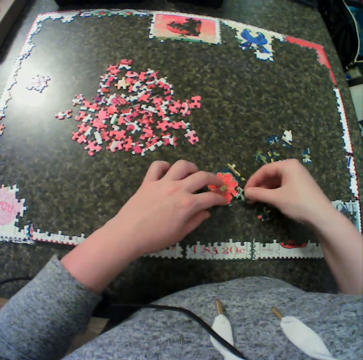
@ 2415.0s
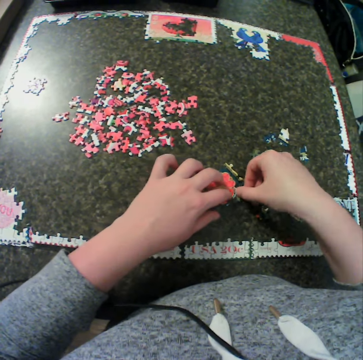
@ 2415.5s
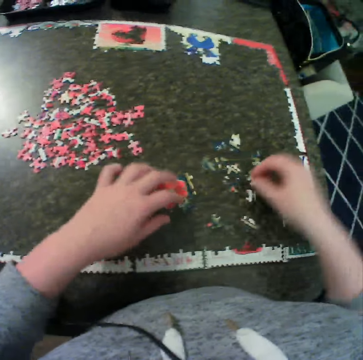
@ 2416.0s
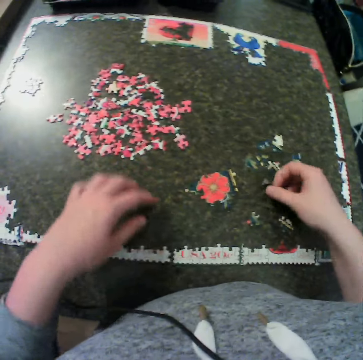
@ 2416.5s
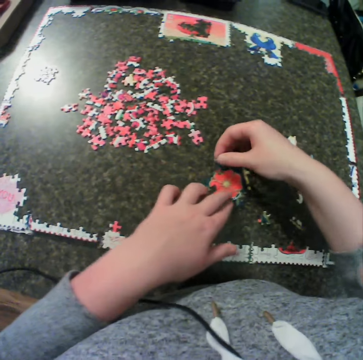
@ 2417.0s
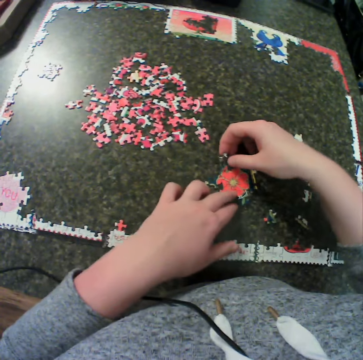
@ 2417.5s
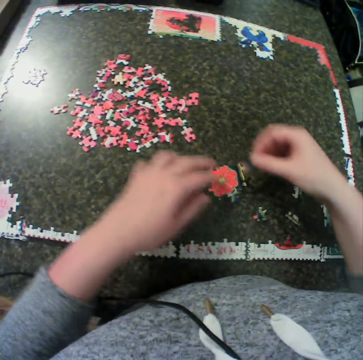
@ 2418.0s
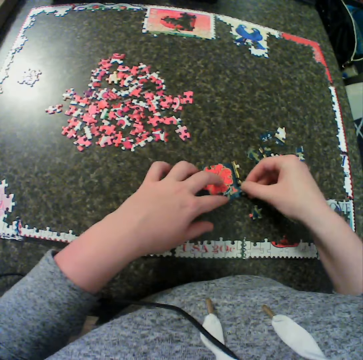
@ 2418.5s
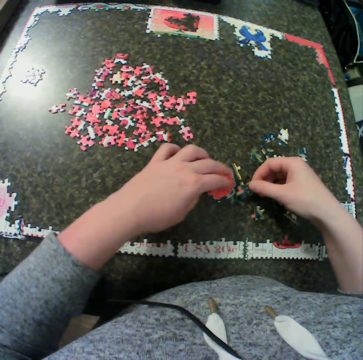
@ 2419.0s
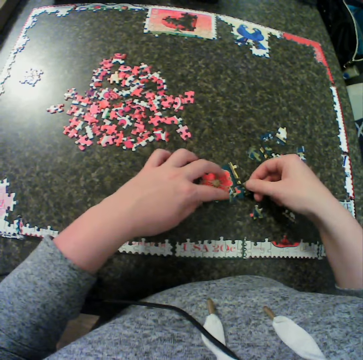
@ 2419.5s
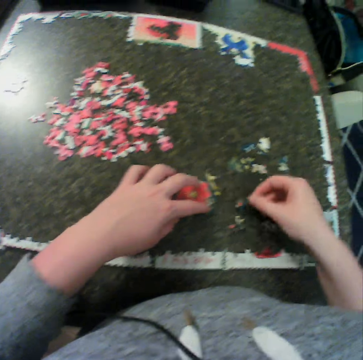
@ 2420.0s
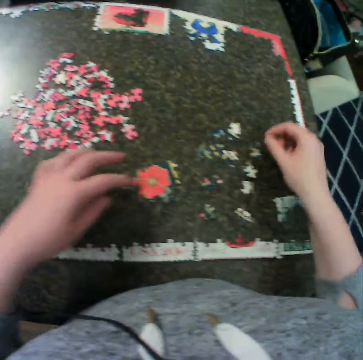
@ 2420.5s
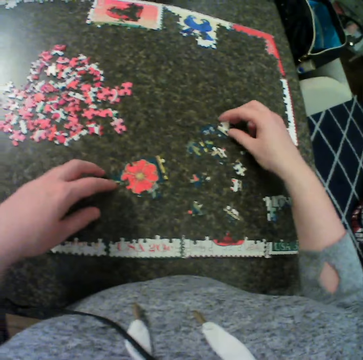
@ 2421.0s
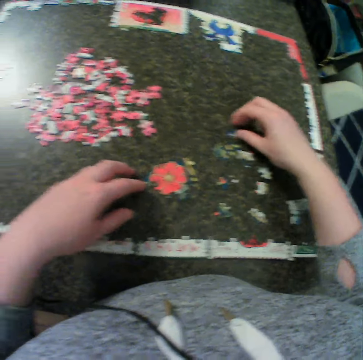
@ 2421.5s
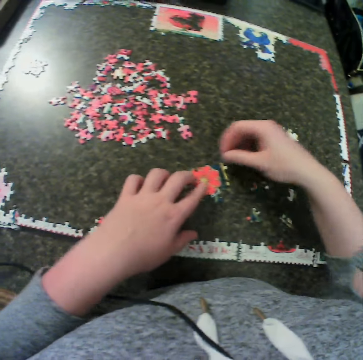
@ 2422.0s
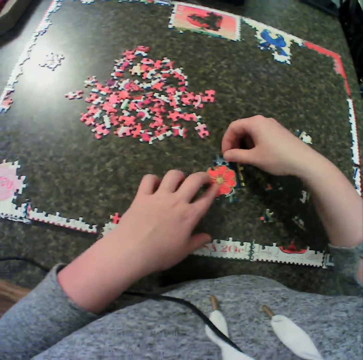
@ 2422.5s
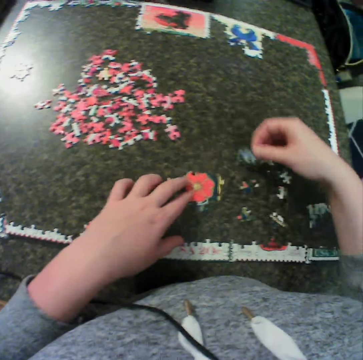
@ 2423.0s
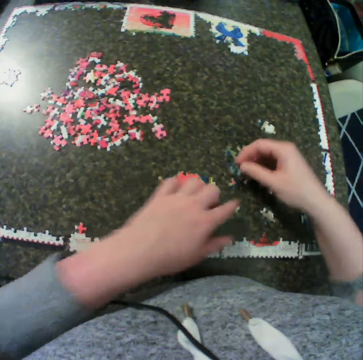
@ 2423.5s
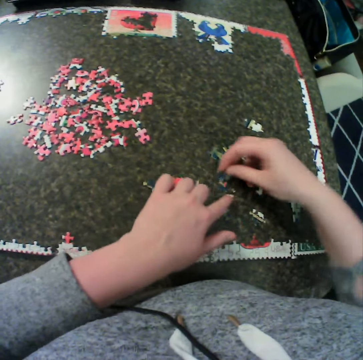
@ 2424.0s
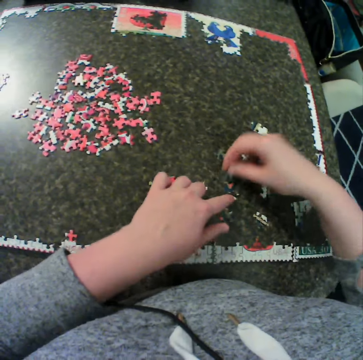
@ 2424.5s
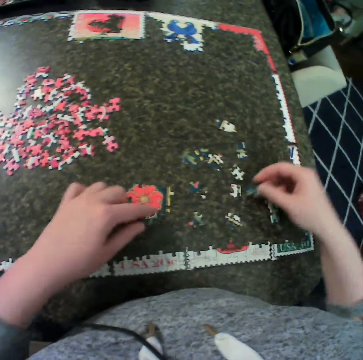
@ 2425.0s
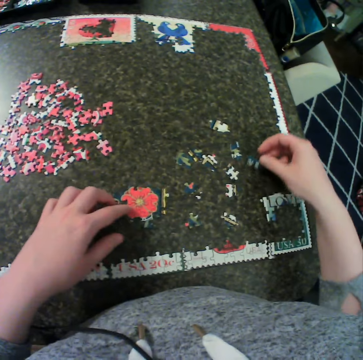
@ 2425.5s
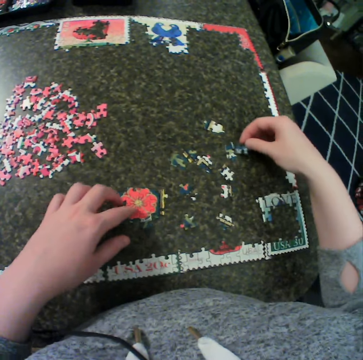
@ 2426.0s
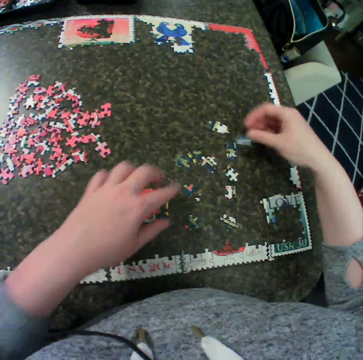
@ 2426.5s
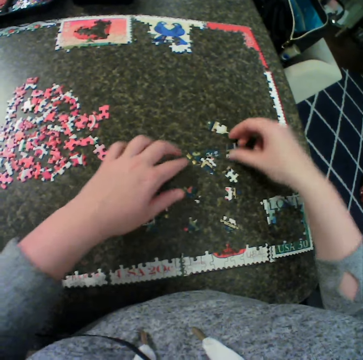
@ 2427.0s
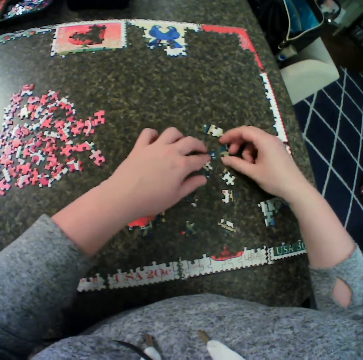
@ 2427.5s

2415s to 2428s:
The camera wearer fits a puzzle piece. They move the right hand. They remove the hand from the jigsaw puzzle. They pick up a puzzle piece. They hold the jigsaw puzzle. They fit the puzzle piece. They move the puzzle piece around. They hold the jigsaw puzzle. They fit the puzzle piece. They hold the jigsaw puzzle. They fit the puzzle piece. They move the puzzle piece away. They remove the hand from the jigsaw puzzle. They drop the puzzle piece. They pick a piece from the table. They move the puzzle piece. They hold the jigsaw puzzle. They fix the piece with the puzzle together. They move the puzzle piece away. They move the jigsaw puzzle. They move the left hand. They hold a puzzle piece. They fit the puzzle pieces. They separate the puzzle pieces. They move the hand away from the puzzle piece. They touch the jigsaw puzzle. They move the puzzle piece away. They move the puzzle piece. They move the left hand. They move the puzzle pieces. They hold the puzzle pieces.

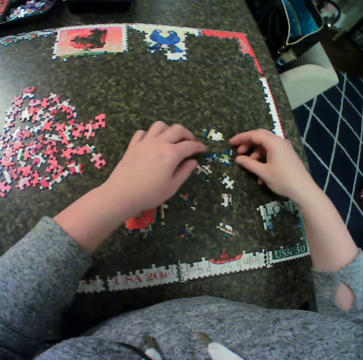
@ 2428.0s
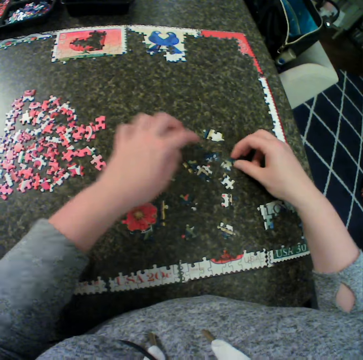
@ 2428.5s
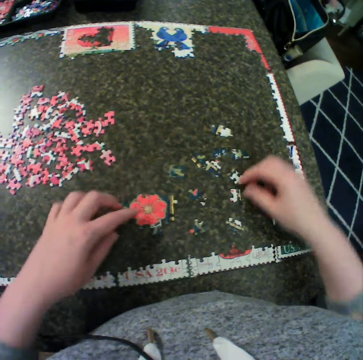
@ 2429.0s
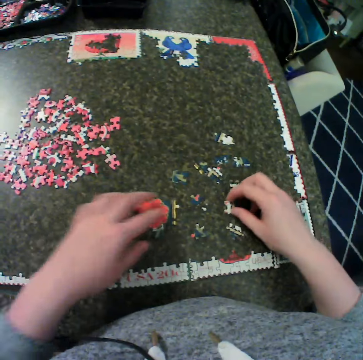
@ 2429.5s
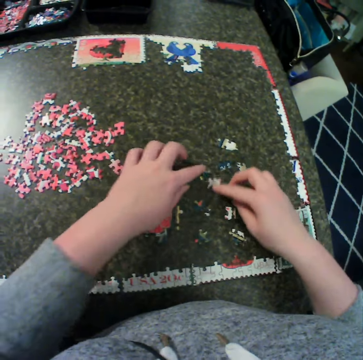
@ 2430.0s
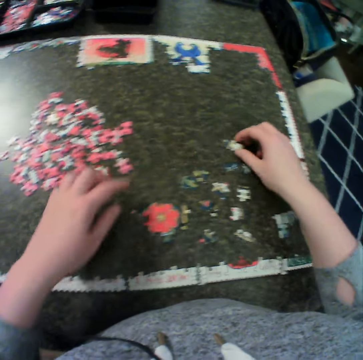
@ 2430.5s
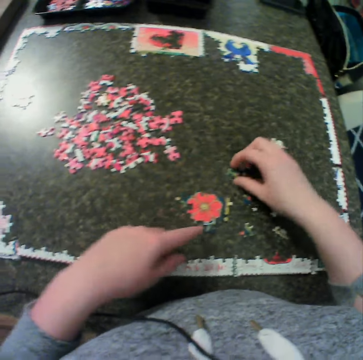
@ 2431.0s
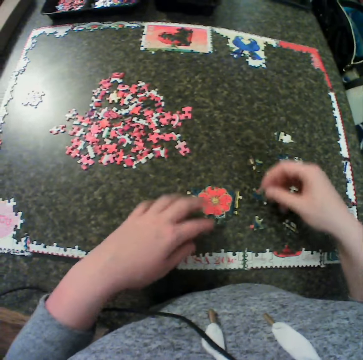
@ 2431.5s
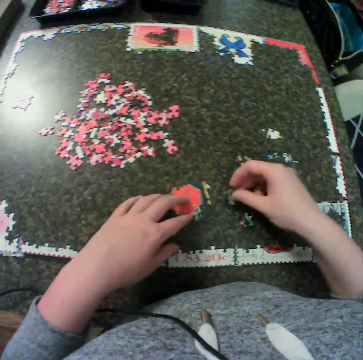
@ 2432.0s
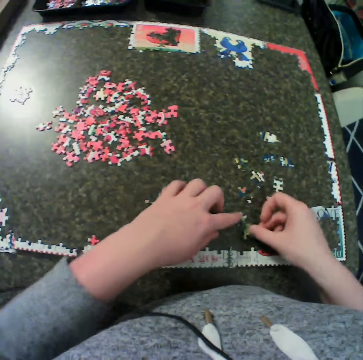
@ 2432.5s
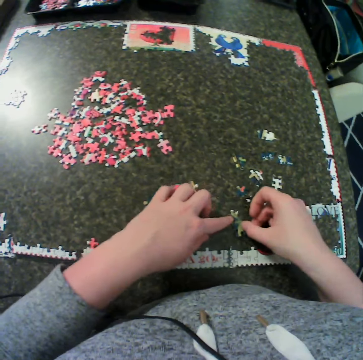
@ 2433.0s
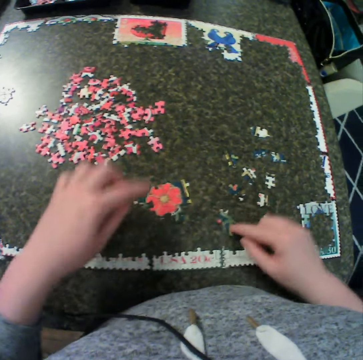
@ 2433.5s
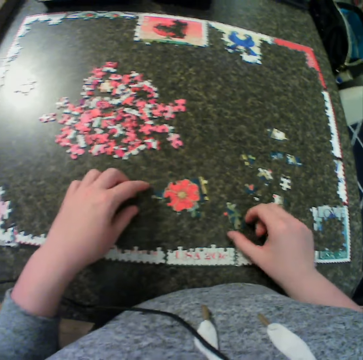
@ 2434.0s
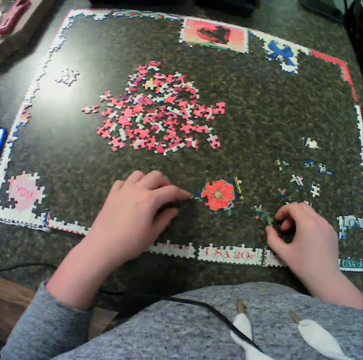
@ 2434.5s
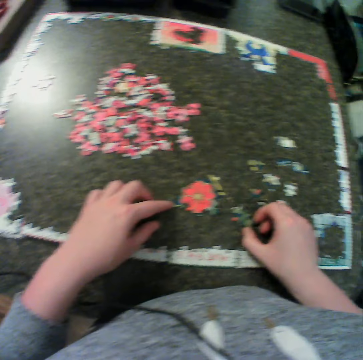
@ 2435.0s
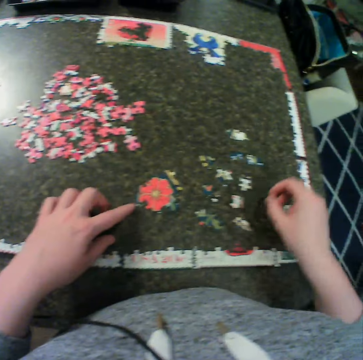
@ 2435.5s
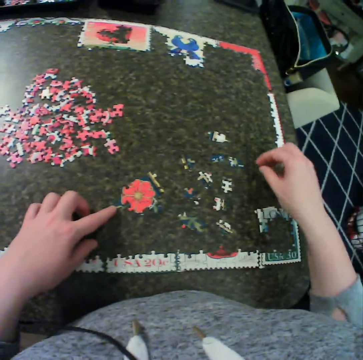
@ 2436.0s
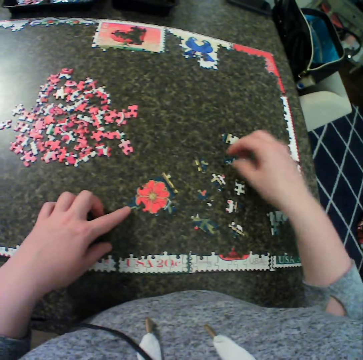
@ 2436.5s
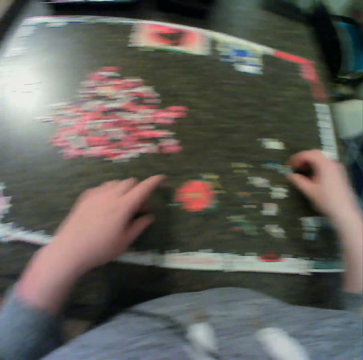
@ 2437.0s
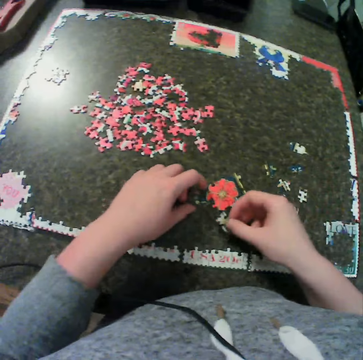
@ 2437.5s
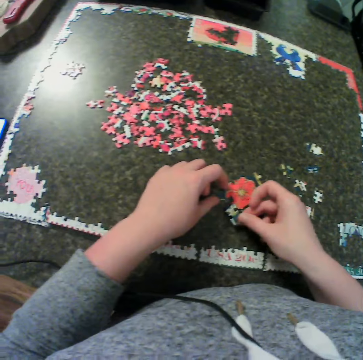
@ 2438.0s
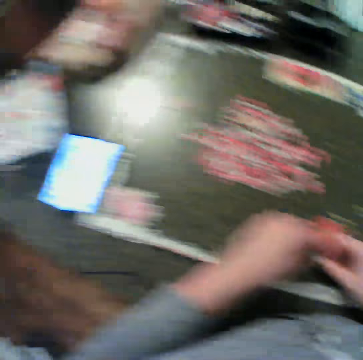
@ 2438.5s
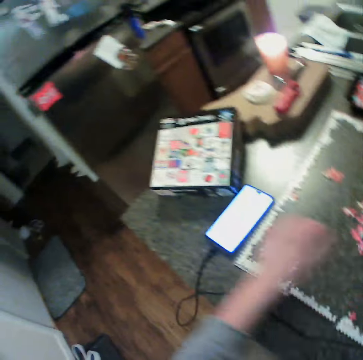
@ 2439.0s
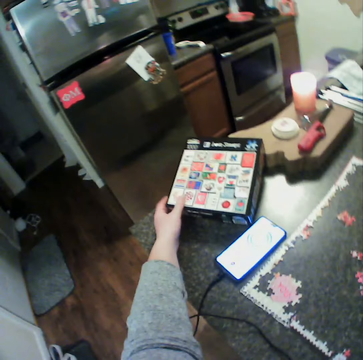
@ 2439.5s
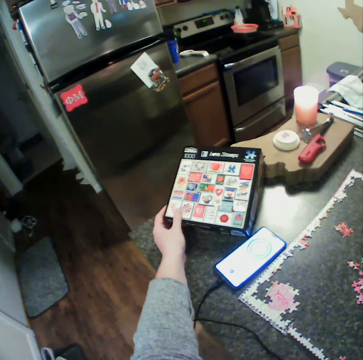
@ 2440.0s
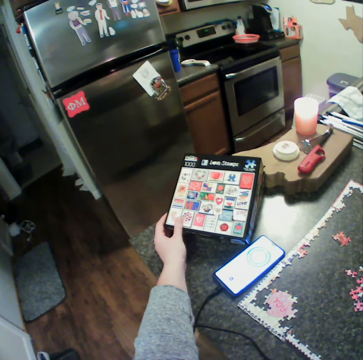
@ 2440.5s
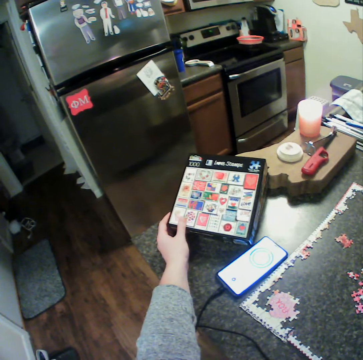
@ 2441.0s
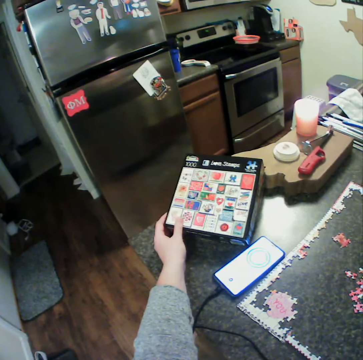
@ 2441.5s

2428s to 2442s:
The camera wearer drops a puzzle piece. They move the puzzle piece. They move a hand away from the puzzle pieces. They move a hand away from the puzzle pieces again. They move the puzzle piece, move the left hand, spread the puzzle pieces, move the left hand, touch the puzzle piece and pick the puzzle piece. They hold a jigsaw puzzle and move the jigsaw puzzle. They hold the puzzle piece and fit the puzzle pieces. They remove a hand from the puzzle pieces and move the puzzle pieces. They move the jigsaw puzzle, hold the puzzle piece and move the right hand. They pick a piece from the table. They remove a finger from the jigsaw puzzle. They move the left hand and hold the jigsaw puzzle. They fix the piece with the puzzle together. They hold the puzzle piece with the other hand. They hold the puzzle box. They touch a chart.

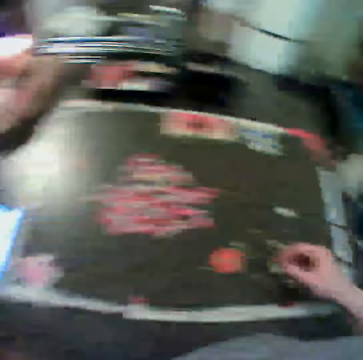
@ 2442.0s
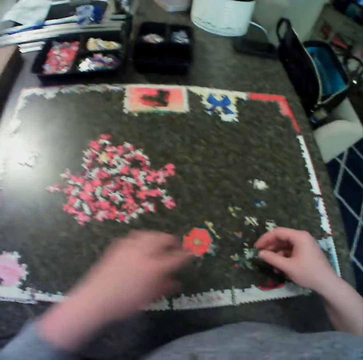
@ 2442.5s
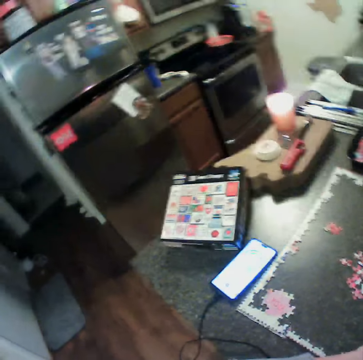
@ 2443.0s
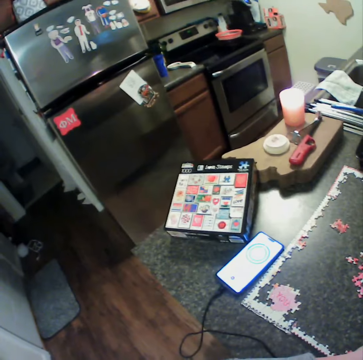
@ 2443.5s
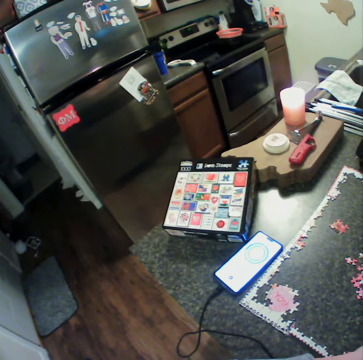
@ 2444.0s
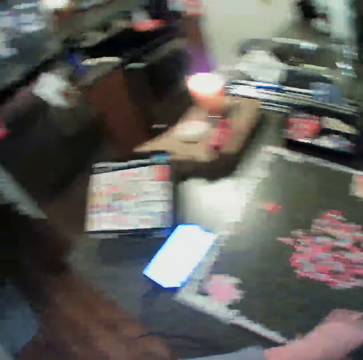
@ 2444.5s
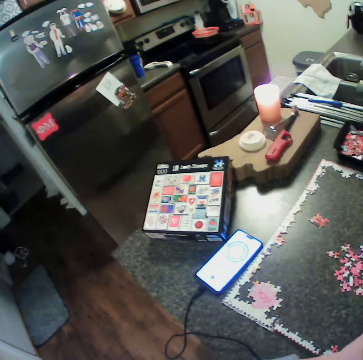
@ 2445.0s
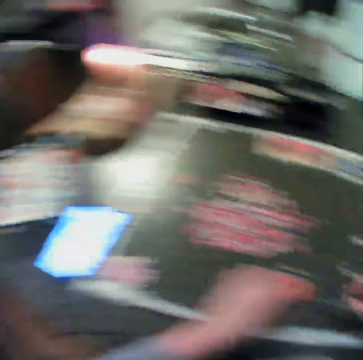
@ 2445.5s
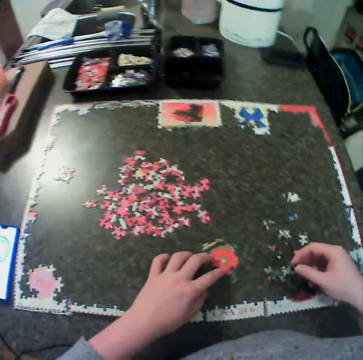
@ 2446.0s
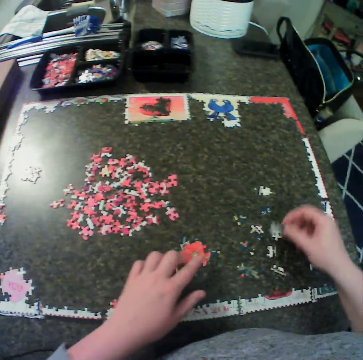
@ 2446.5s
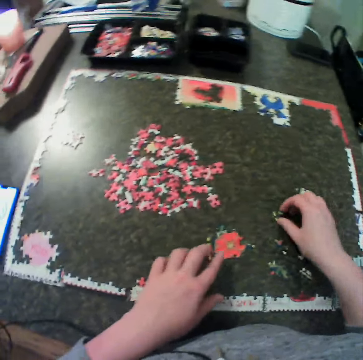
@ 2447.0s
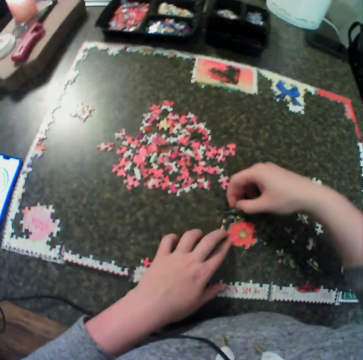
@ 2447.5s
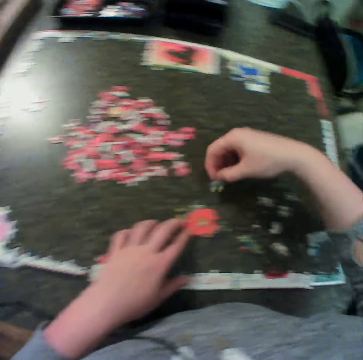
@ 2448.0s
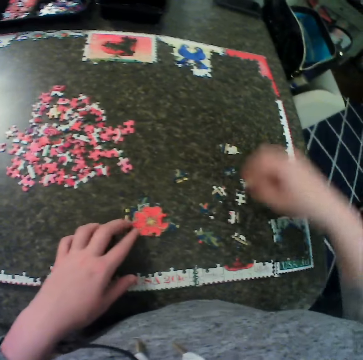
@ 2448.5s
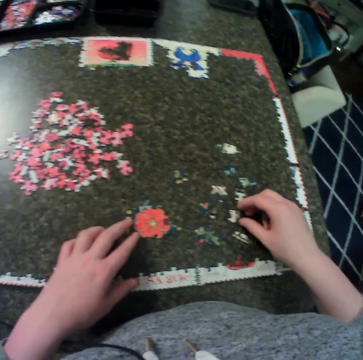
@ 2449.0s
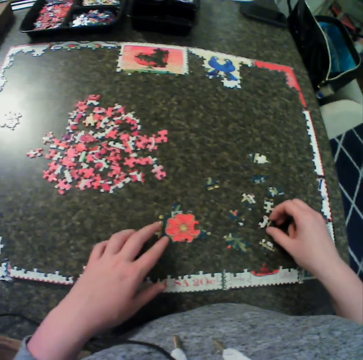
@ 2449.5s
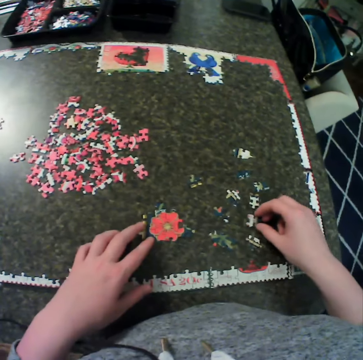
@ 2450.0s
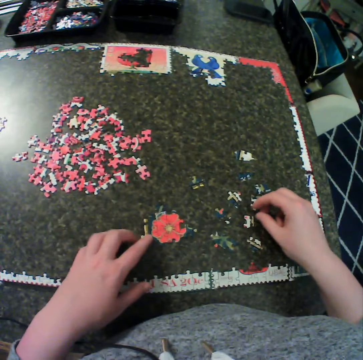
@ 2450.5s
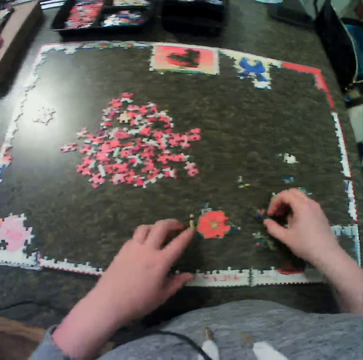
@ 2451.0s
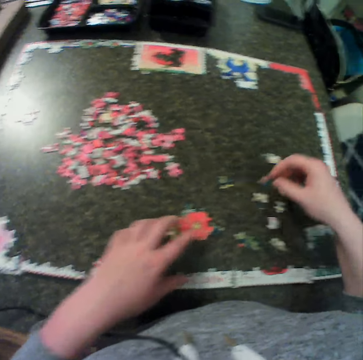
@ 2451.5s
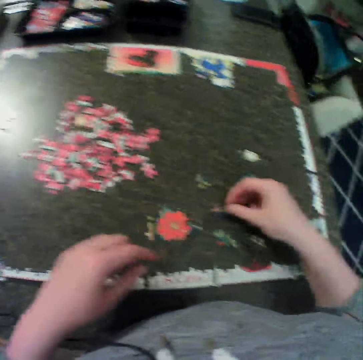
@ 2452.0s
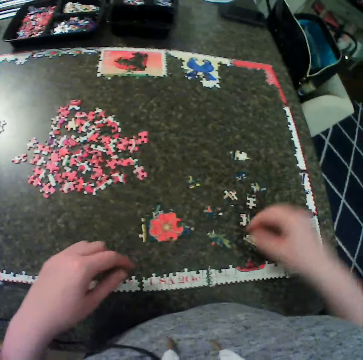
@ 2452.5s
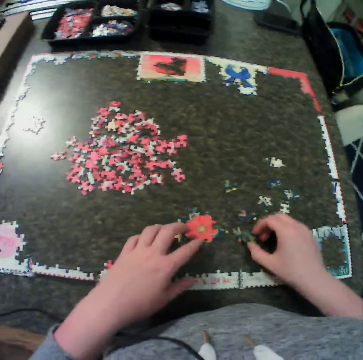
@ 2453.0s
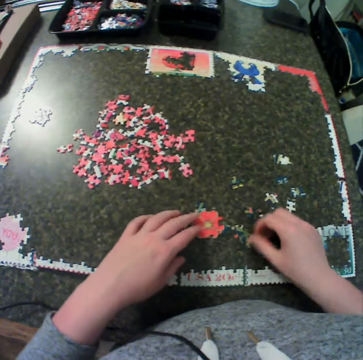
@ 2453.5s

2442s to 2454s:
The camera wearer moves the left hand. They look at the chart. They put a puzzle piece down. They adjust the card on the table. They pick the puzzle piece, put the puzzle piece together, drop the puzzle piece and hold the puzzle piece. They pick a piece of puzzle from the table. They move the left hand. They move the left hand again. They drop the puzzle piece and pick the puzzle piece.
